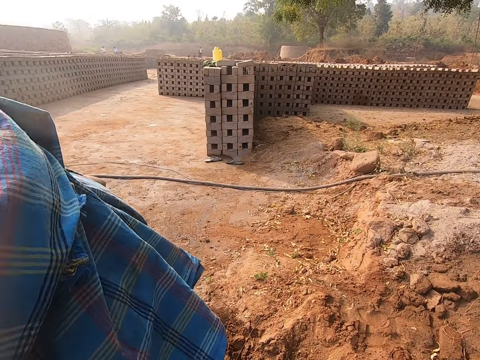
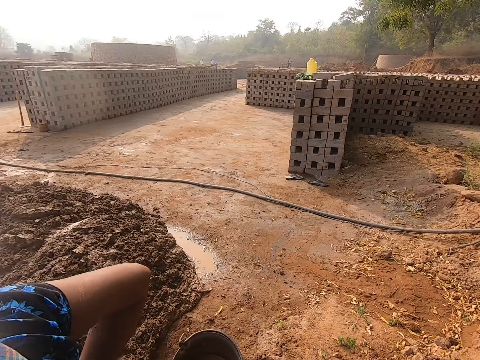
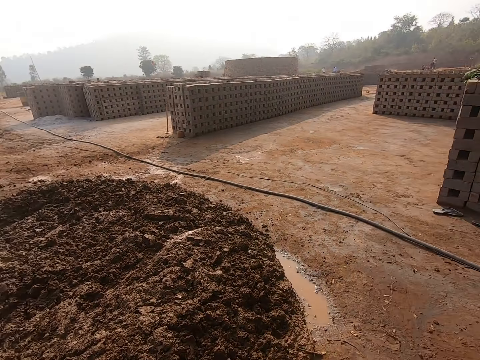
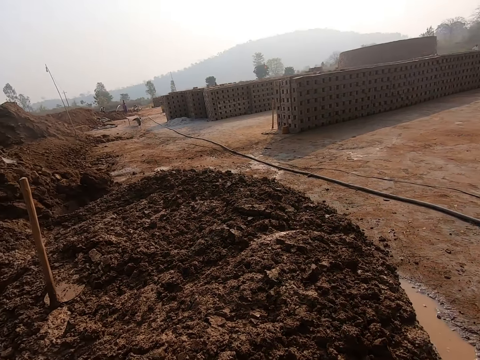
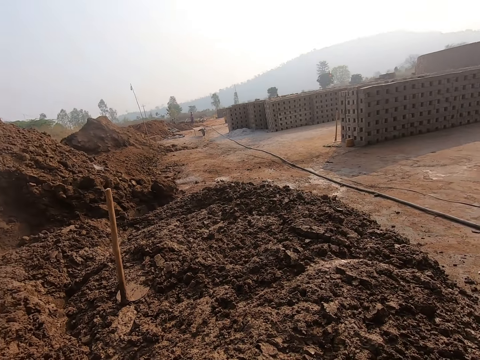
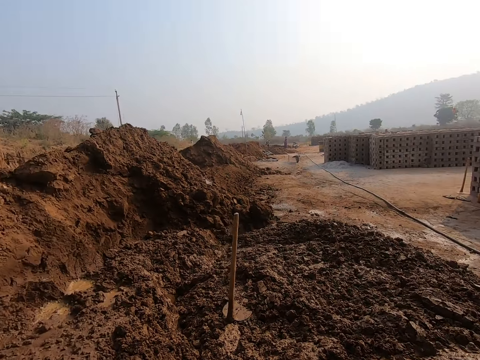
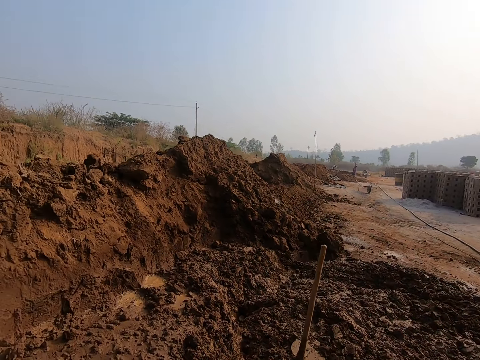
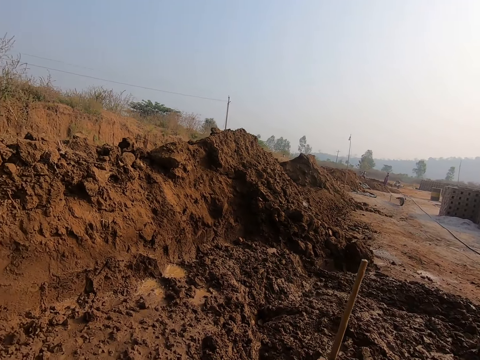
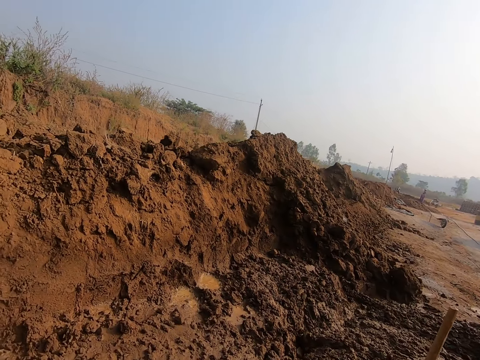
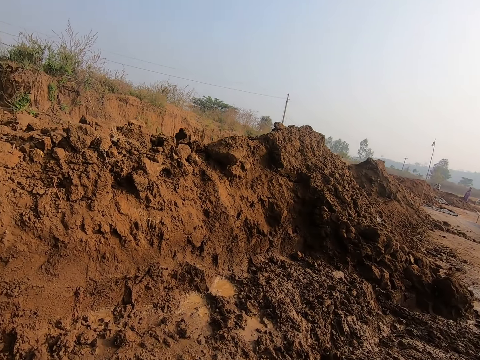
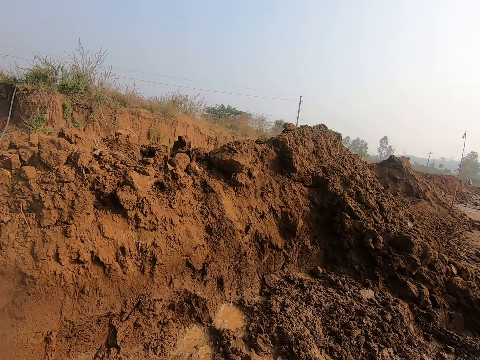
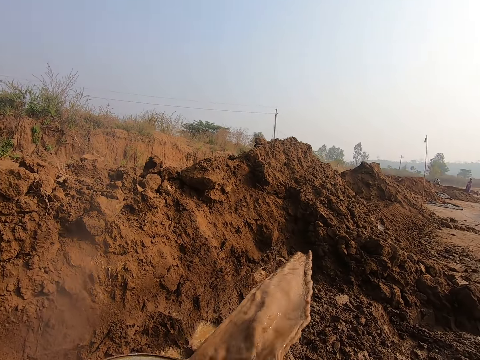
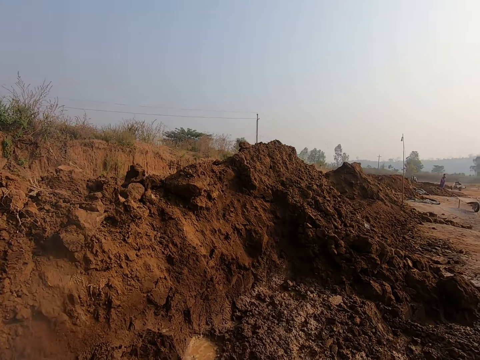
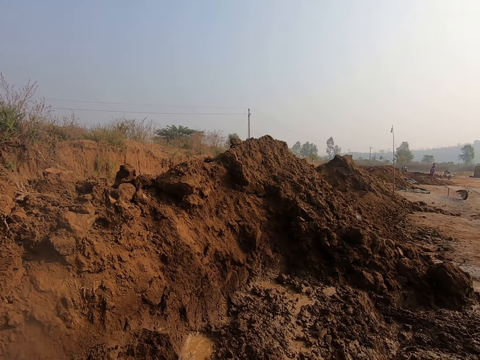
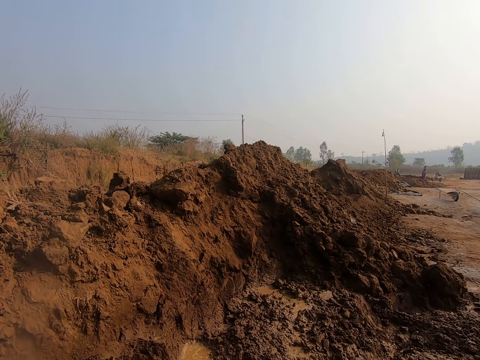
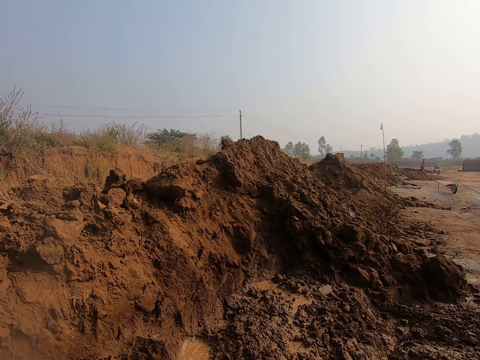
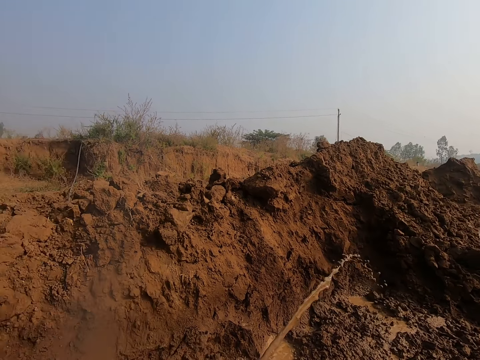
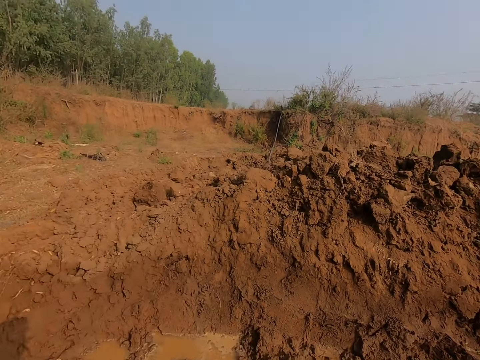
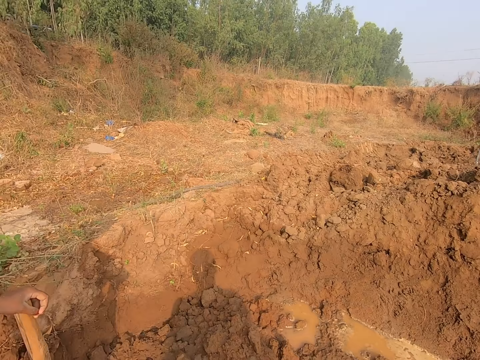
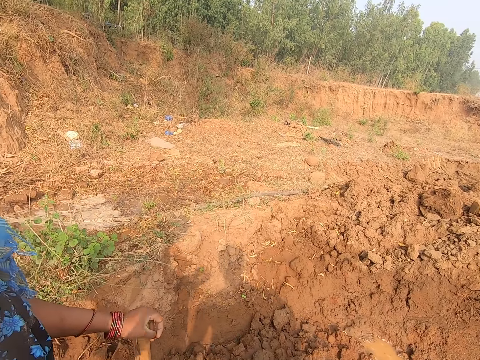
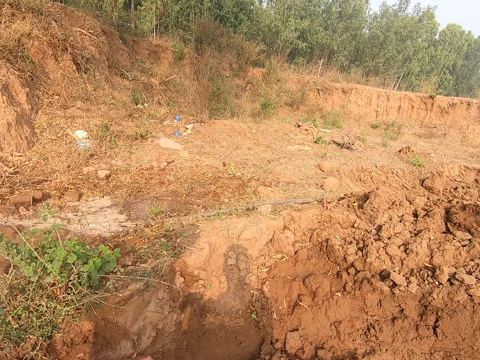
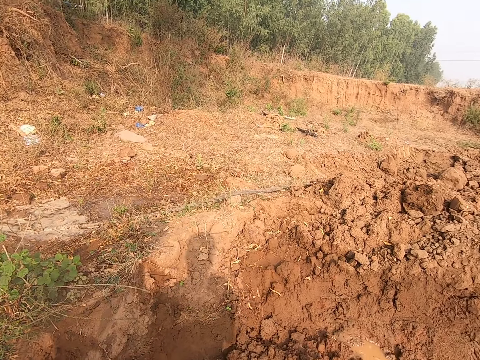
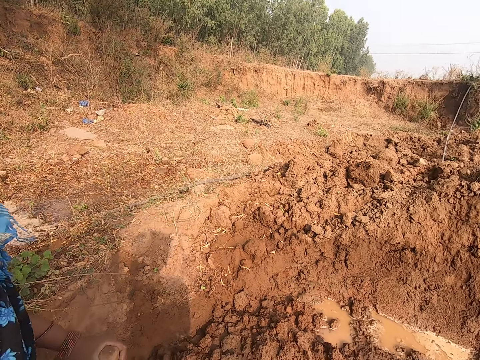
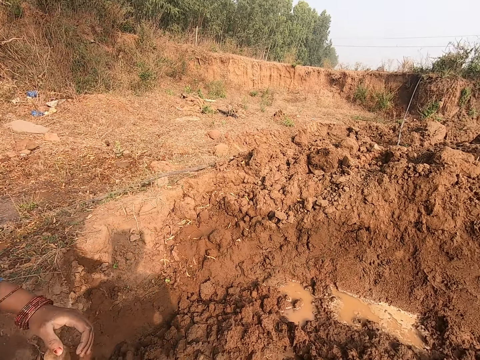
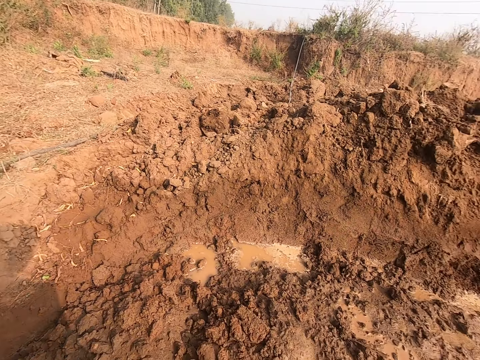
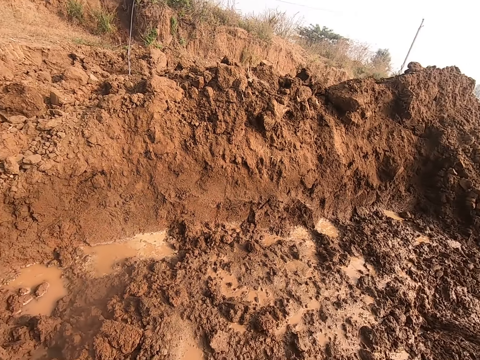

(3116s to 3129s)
The camera wearer moves a bit. He does something. He pours water on the ground from a bucket in his hands. He looks around. The woman converses with the camera wearer.

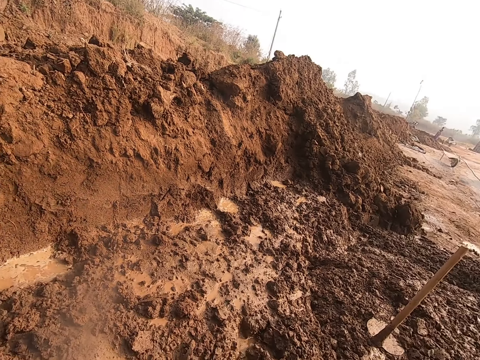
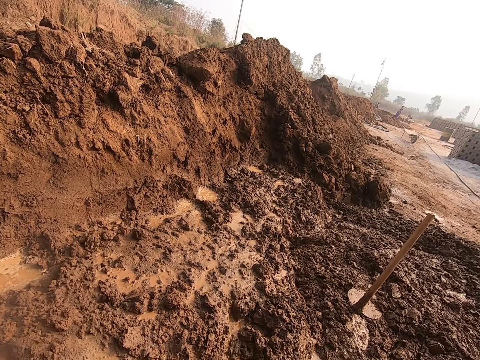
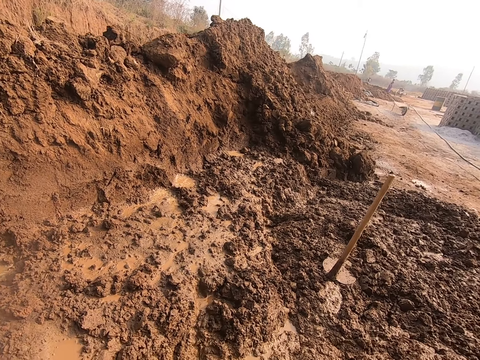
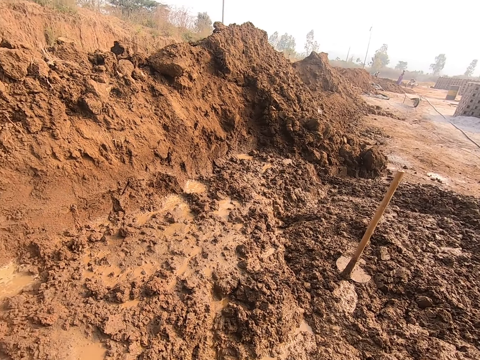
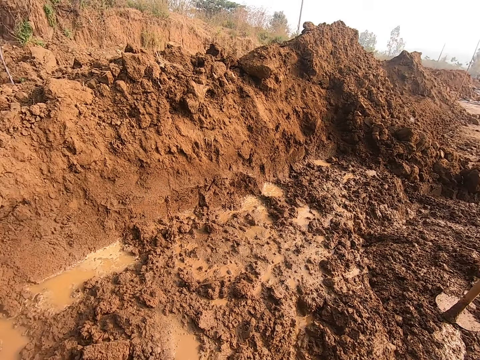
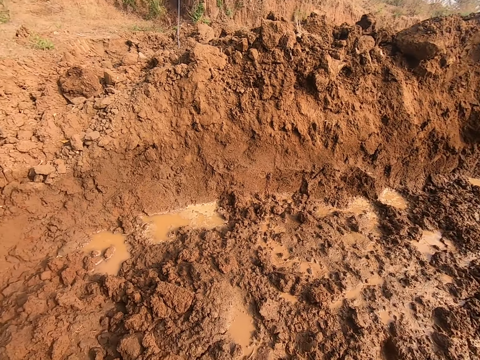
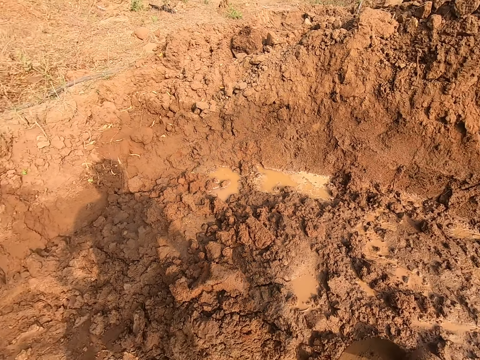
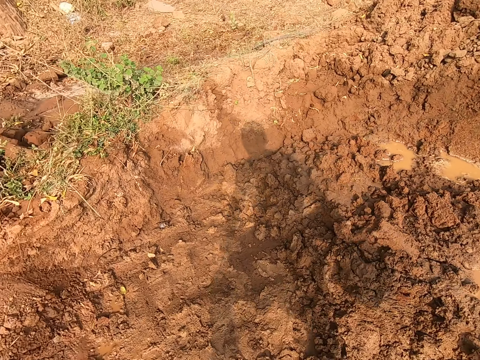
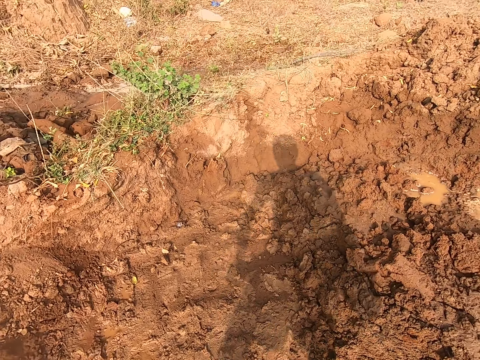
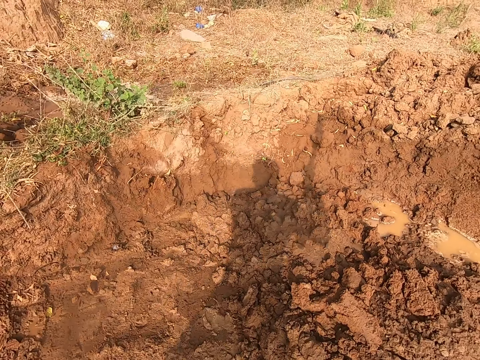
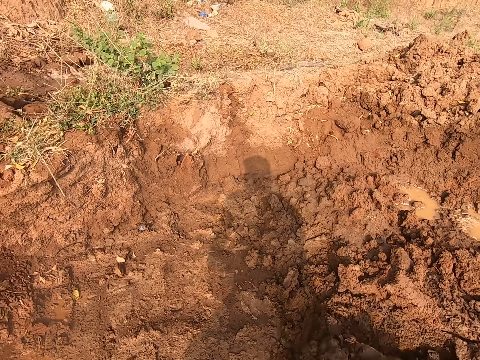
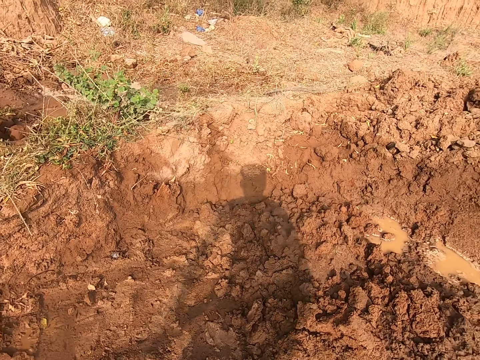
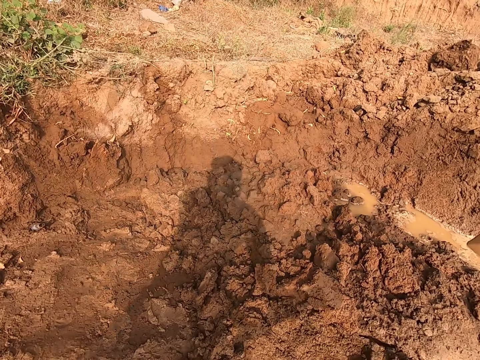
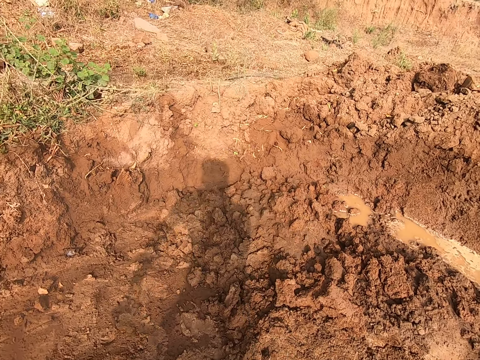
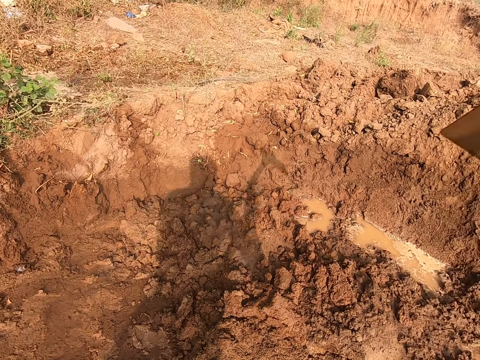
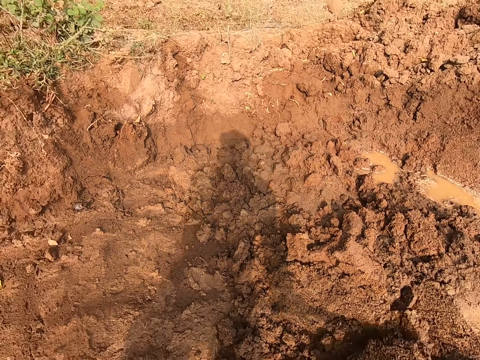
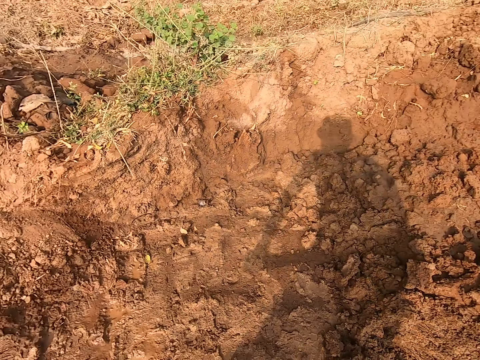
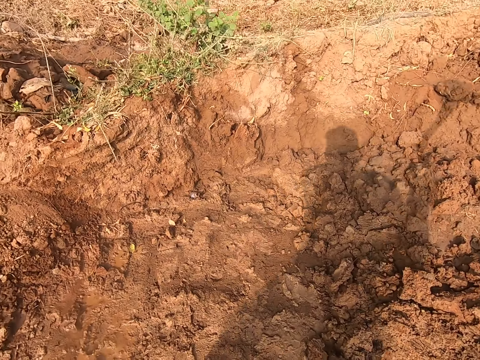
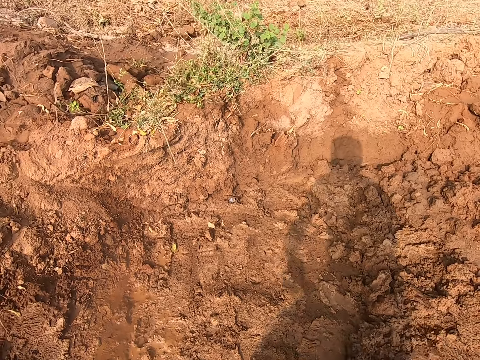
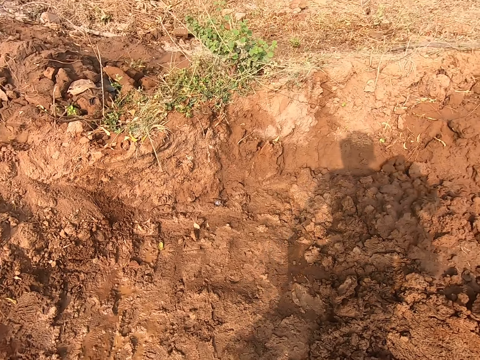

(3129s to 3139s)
The camera wearer does something. He looks around. He digs the ground with the hoe in his hands.

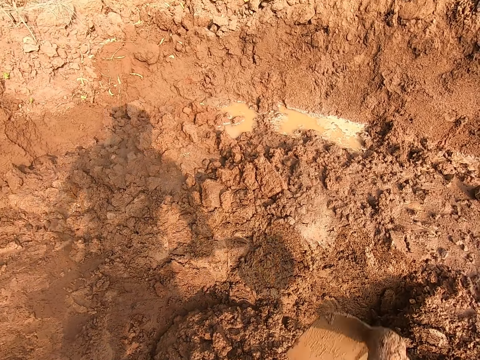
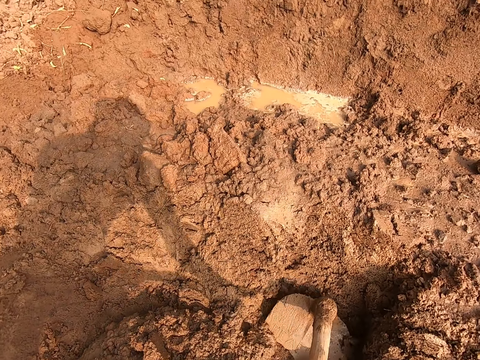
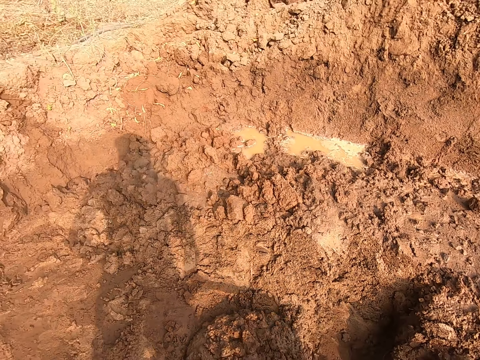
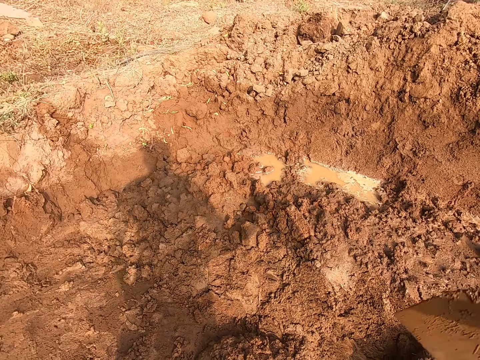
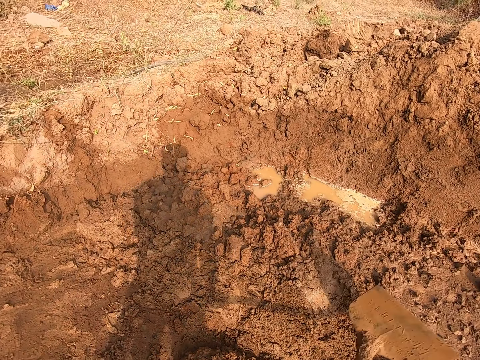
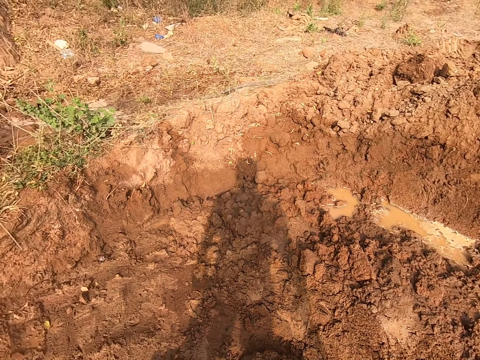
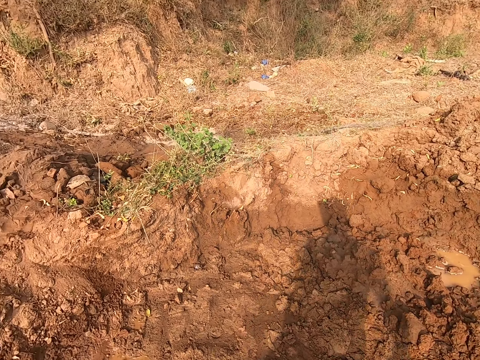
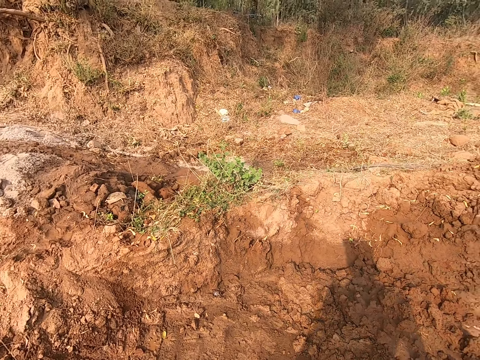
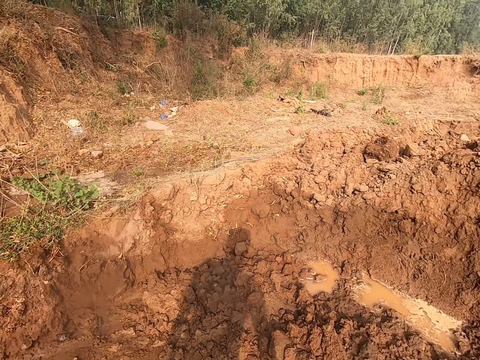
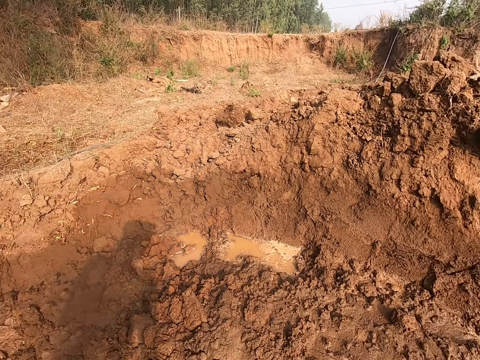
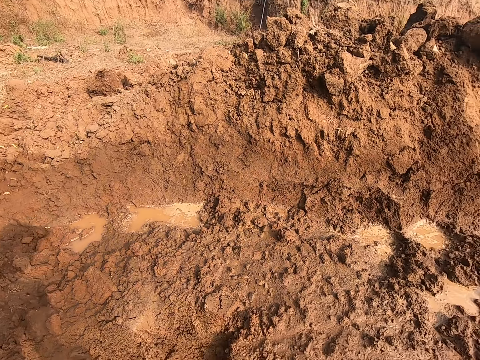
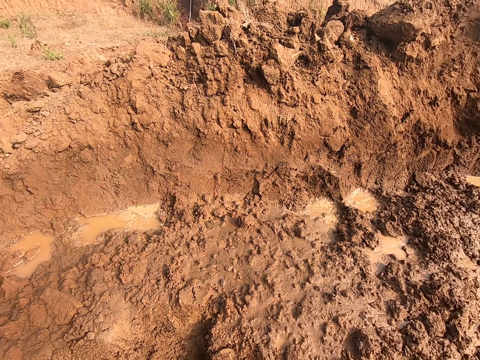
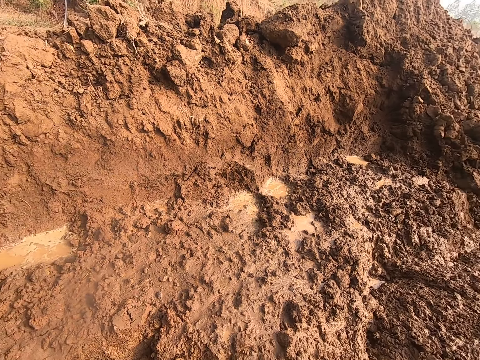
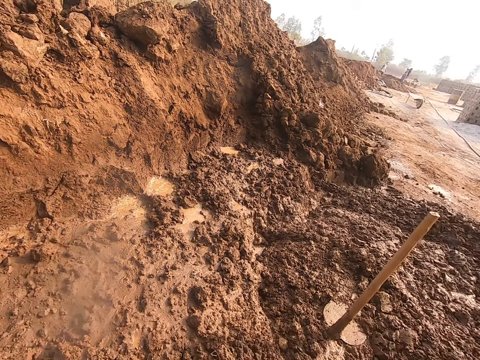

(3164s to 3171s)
The camera wearer drops the hoe on the ground with his hands.
